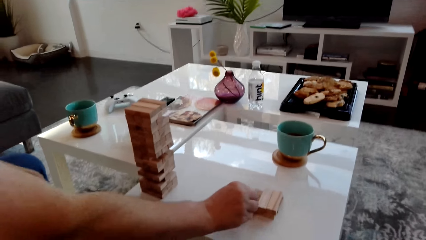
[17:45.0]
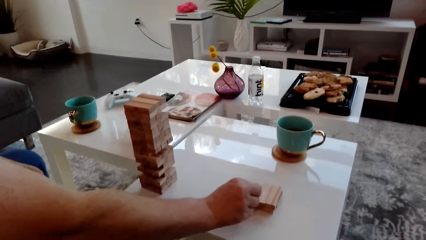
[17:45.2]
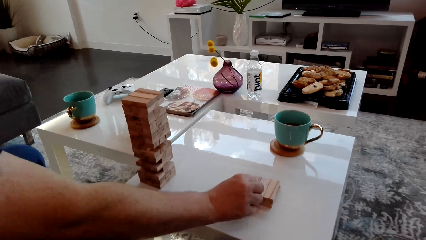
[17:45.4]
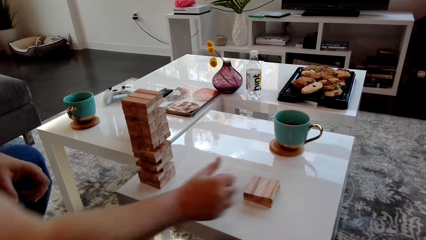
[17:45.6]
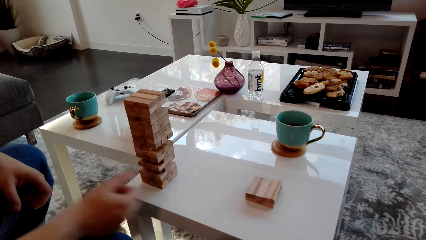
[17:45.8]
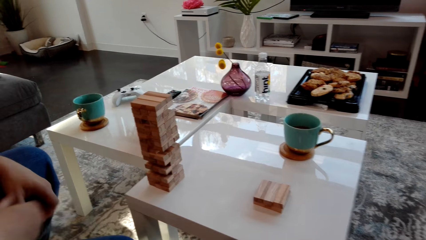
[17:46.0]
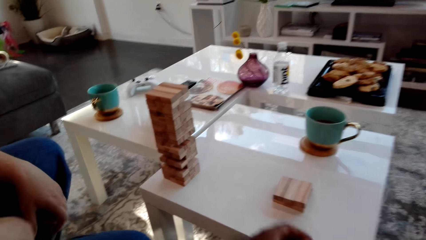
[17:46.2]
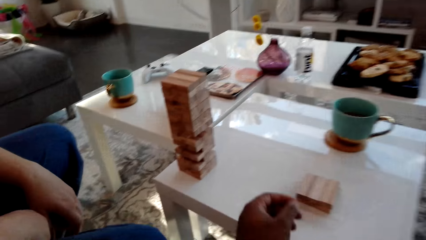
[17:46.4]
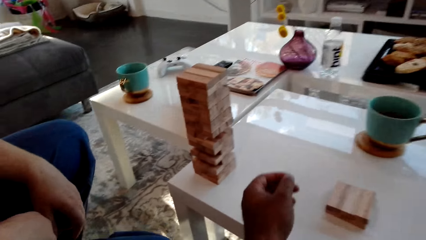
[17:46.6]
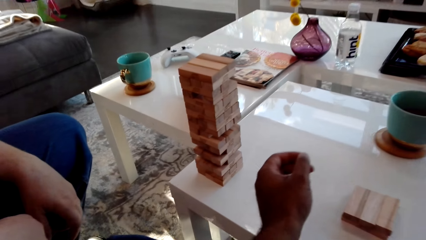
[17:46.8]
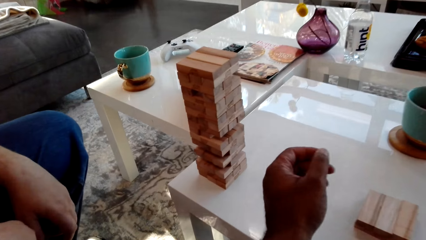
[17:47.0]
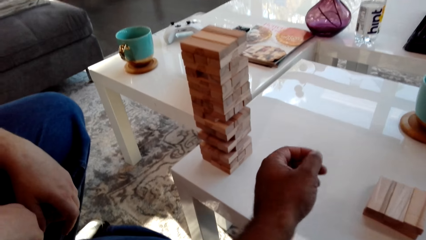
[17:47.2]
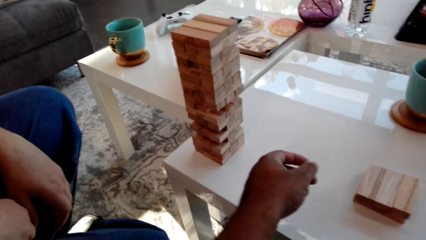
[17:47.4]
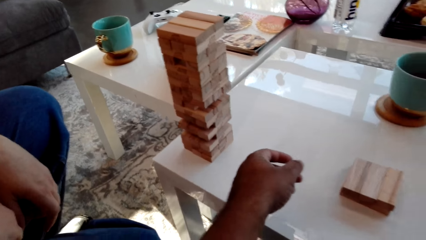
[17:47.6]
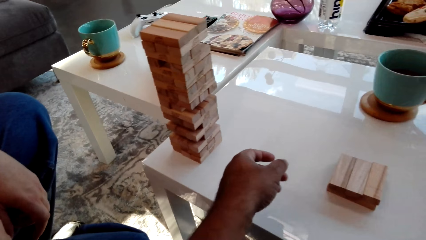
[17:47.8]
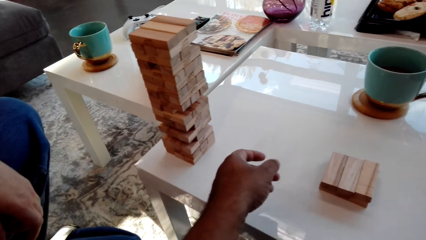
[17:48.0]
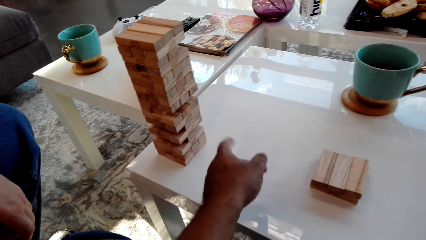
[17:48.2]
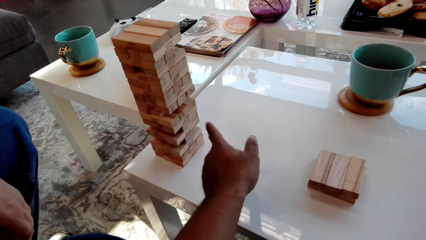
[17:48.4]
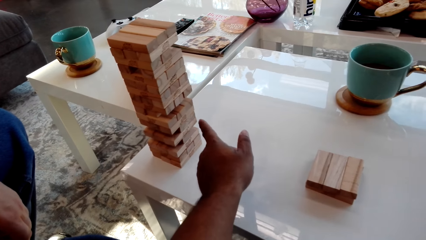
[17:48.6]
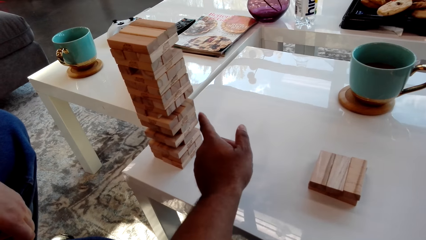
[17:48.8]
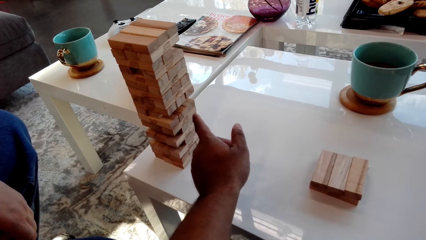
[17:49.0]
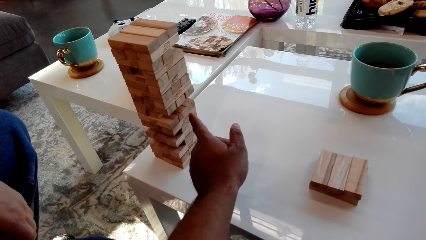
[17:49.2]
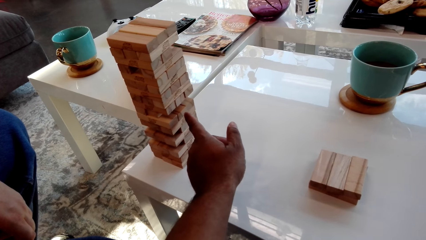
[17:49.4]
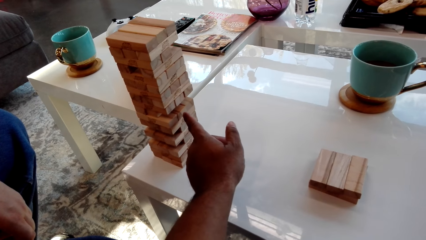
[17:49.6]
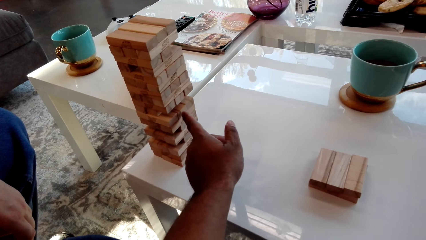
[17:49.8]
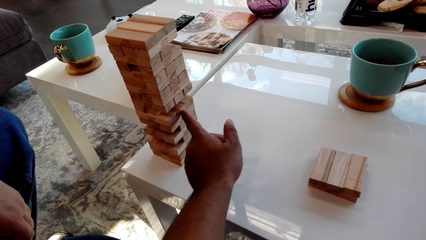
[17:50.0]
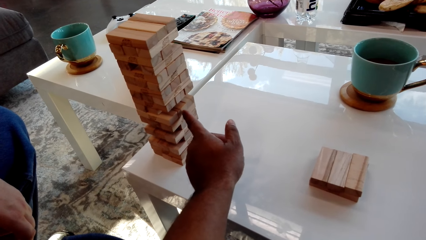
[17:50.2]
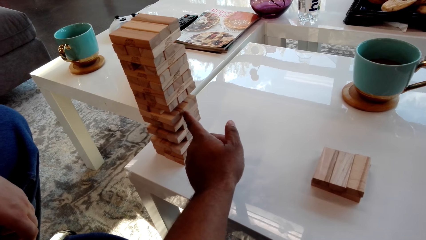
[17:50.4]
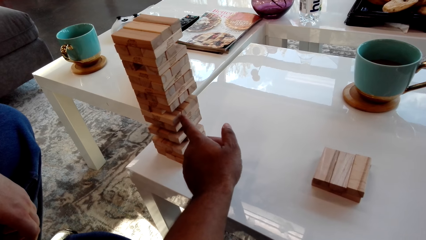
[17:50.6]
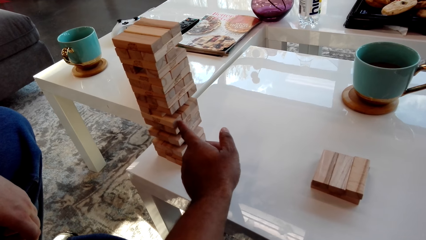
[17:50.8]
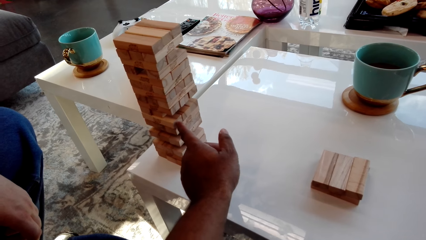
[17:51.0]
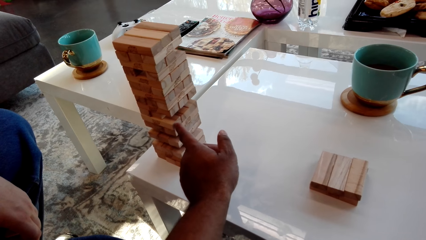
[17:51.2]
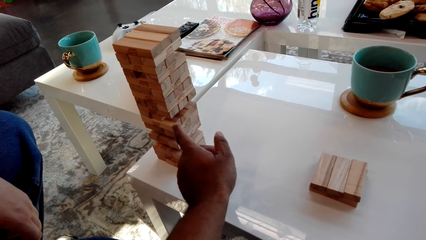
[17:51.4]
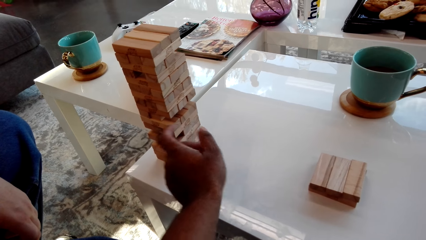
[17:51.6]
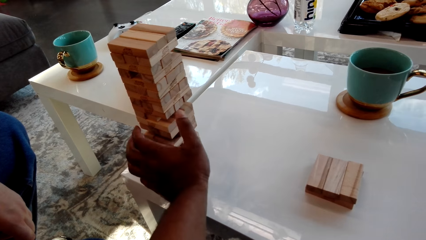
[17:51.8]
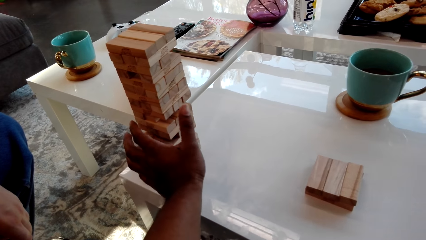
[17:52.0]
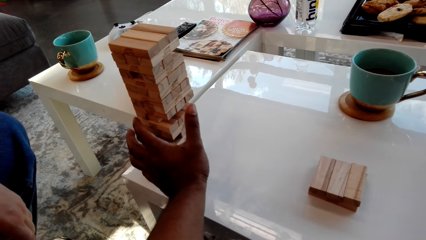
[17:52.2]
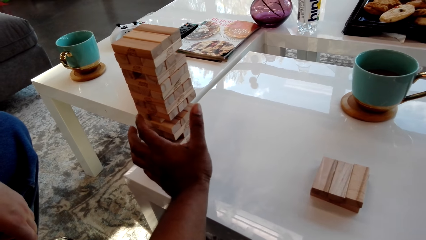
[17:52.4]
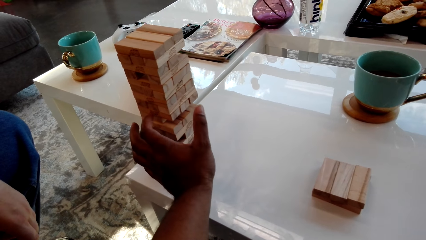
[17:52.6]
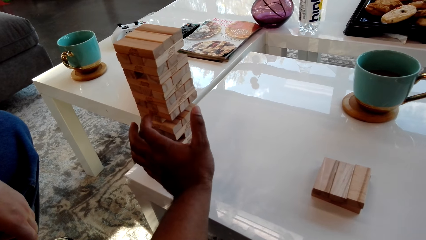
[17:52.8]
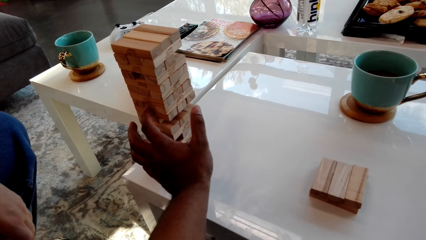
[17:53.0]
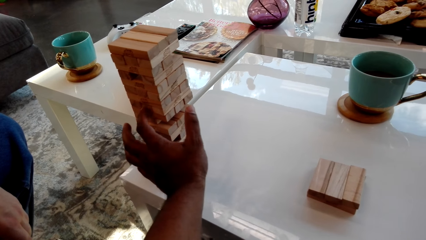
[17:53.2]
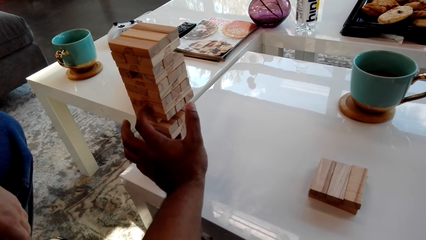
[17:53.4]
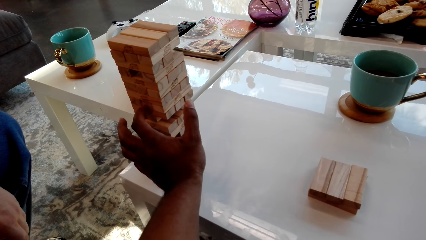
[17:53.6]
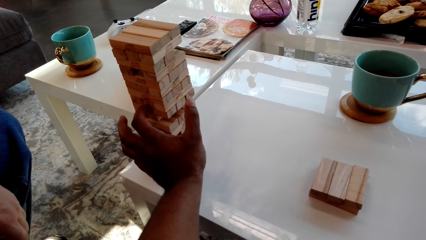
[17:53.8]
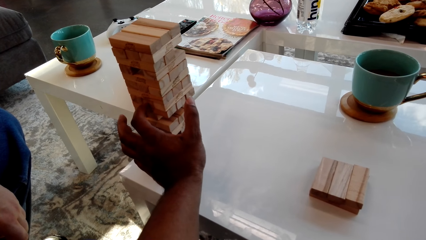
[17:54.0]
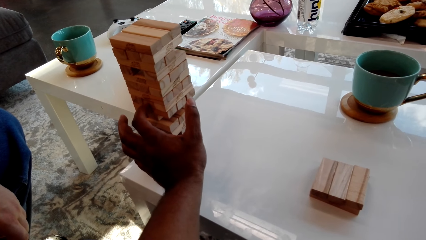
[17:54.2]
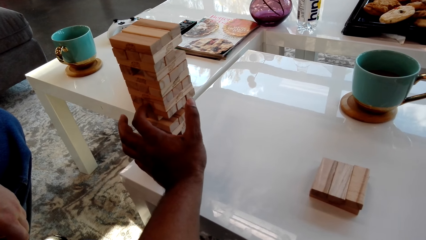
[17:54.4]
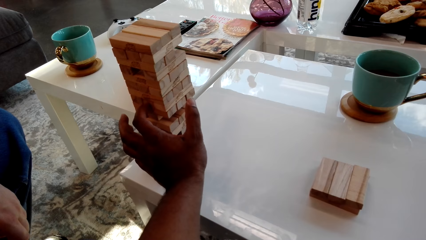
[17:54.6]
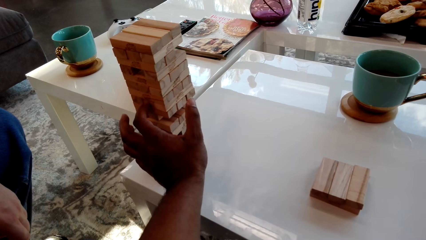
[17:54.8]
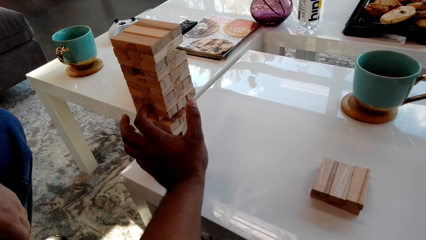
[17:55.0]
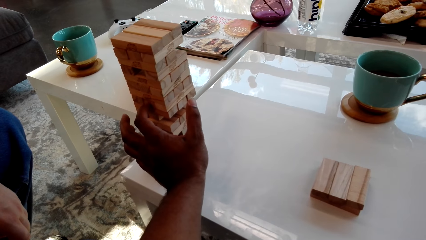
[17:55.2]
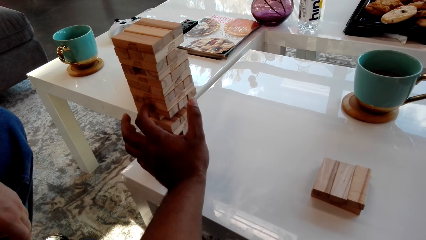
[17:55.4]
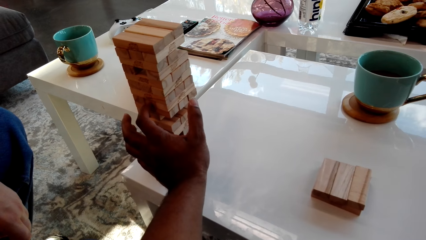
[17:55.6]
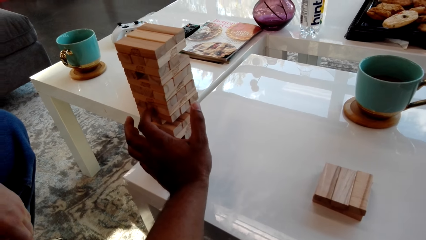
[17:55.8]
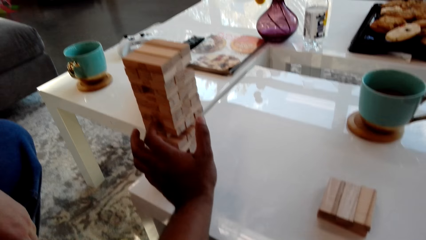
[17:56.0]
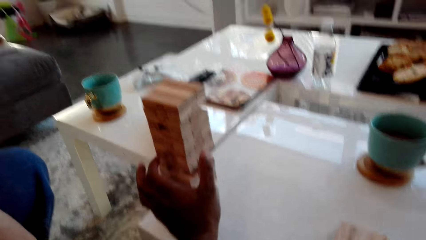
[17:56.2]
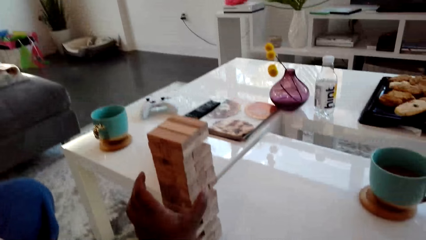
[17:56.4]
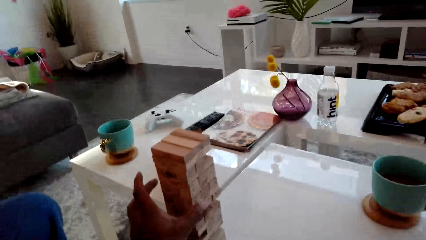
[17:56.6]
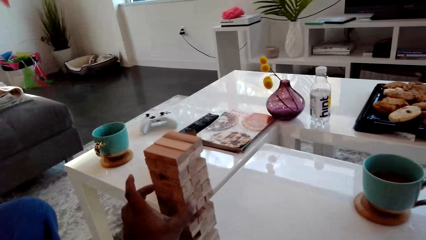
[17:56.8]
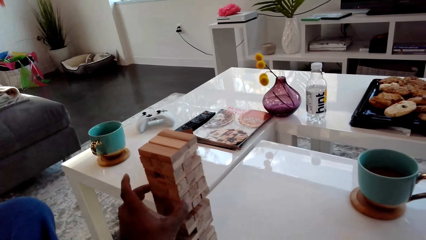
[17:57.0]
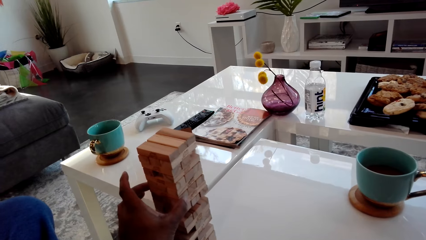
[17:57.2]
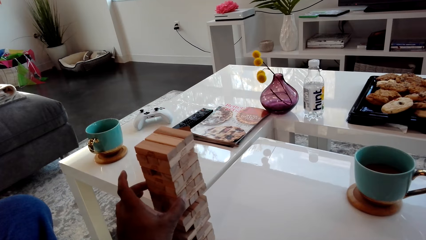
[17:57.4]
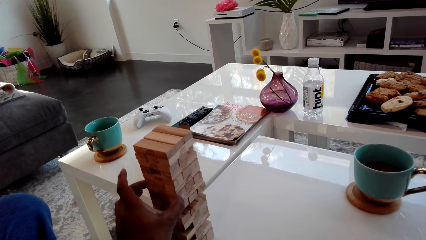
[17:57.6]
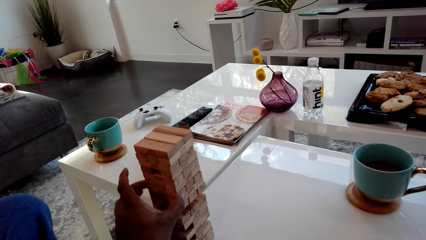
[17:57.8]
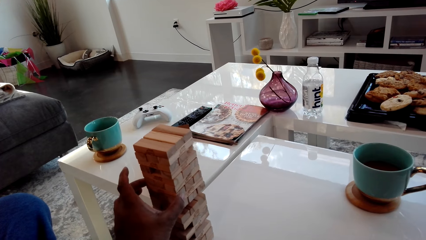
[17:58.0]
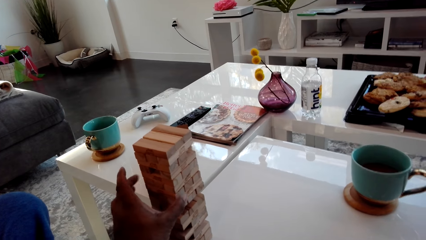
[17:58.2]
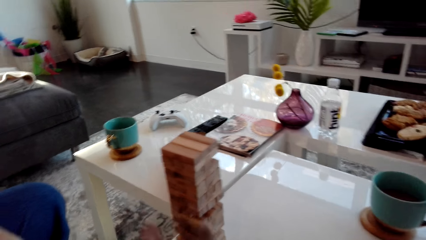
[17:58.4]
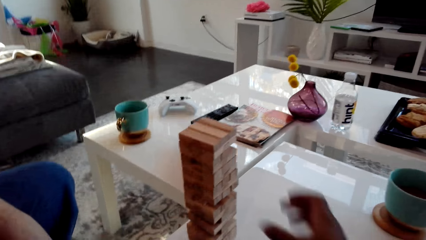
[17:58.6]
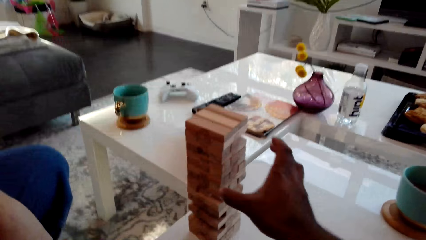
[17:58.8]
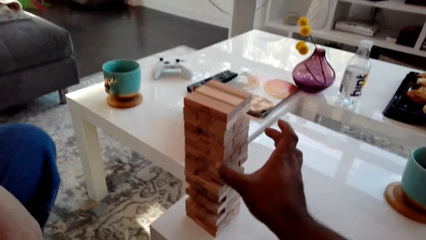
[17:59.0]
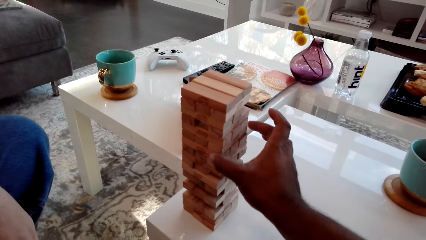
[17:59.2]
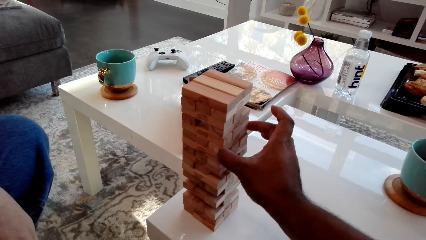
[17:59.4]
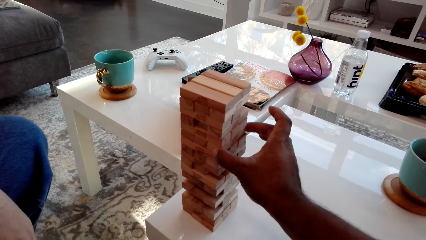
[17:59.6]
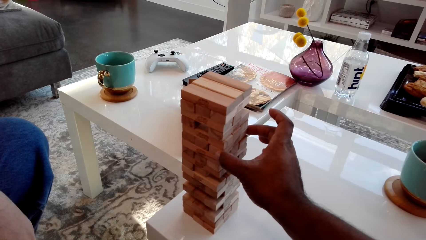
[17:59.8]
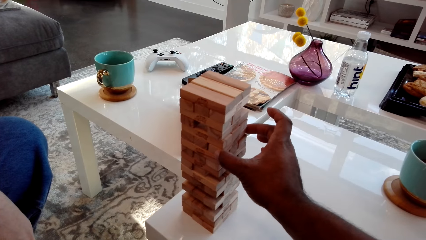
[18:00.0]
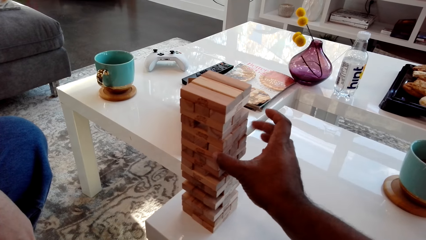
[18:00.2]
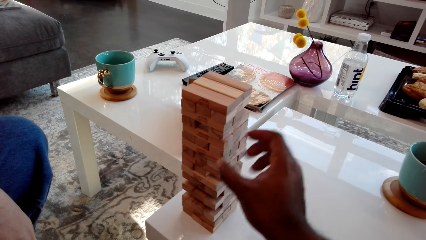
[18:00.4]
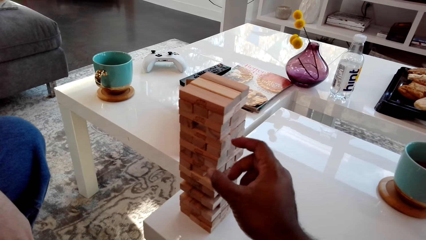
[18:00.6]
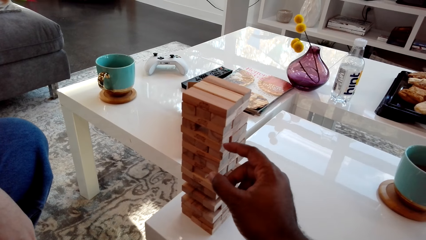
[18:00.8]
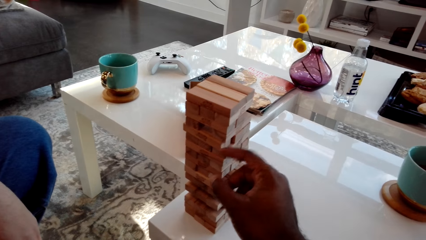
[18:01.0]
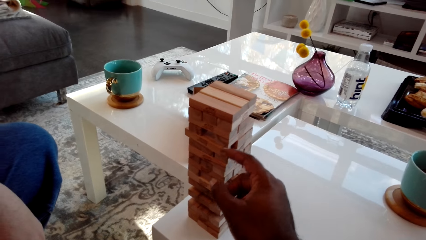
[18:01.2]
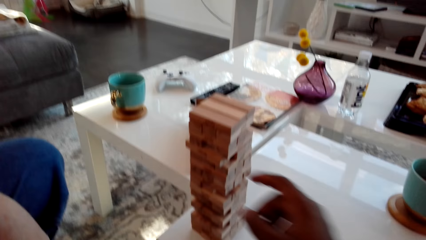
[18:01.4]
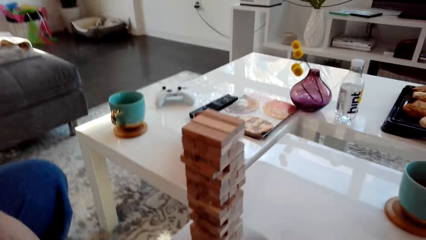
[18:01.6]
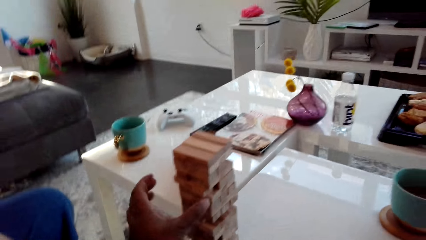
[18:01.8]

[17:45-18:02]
A man arranges the block and places the wooden block on the blocks. The camera wearer stretches their hand. They remove a wooden block from the block tower. They touch the blocks.
